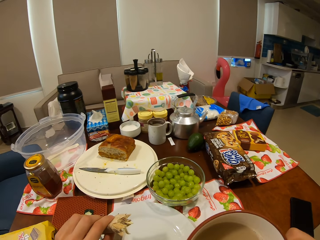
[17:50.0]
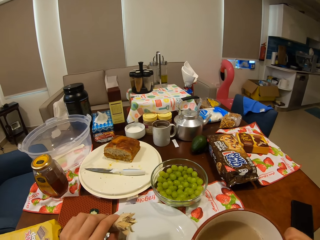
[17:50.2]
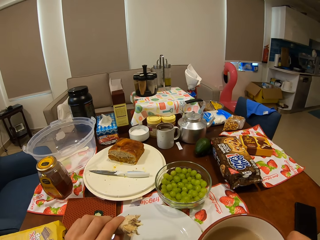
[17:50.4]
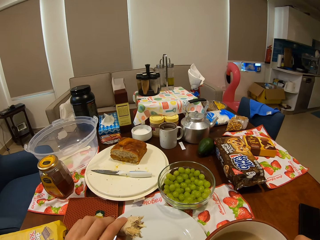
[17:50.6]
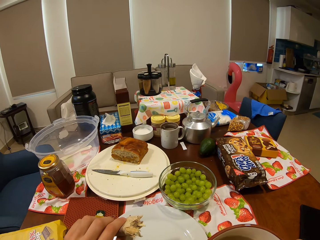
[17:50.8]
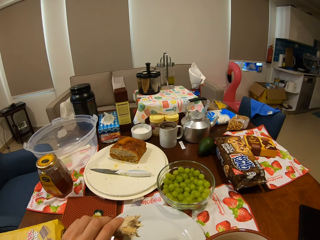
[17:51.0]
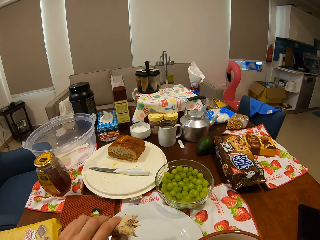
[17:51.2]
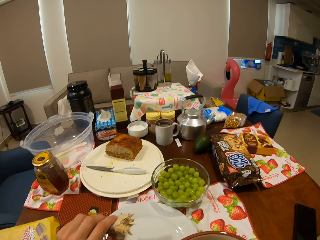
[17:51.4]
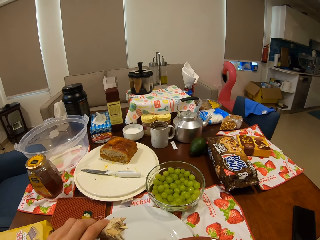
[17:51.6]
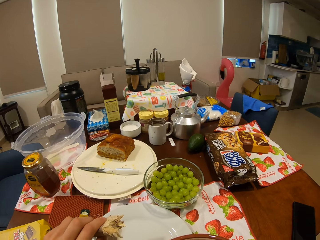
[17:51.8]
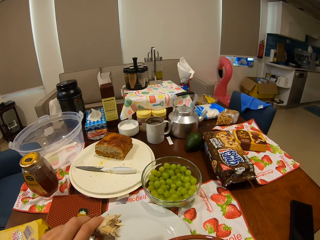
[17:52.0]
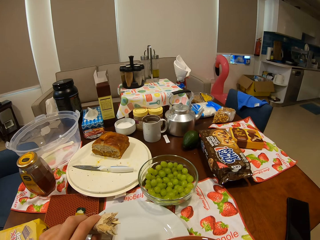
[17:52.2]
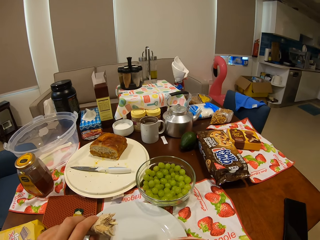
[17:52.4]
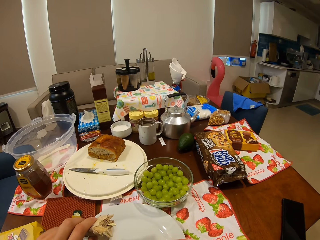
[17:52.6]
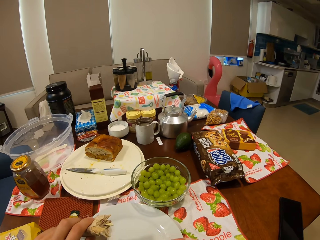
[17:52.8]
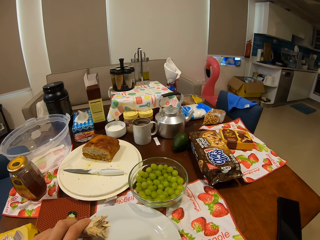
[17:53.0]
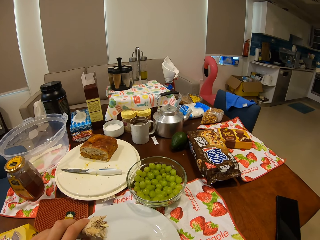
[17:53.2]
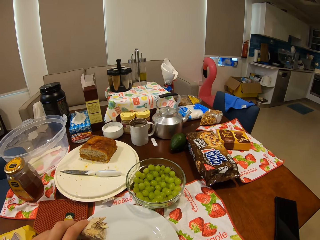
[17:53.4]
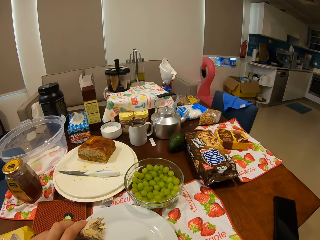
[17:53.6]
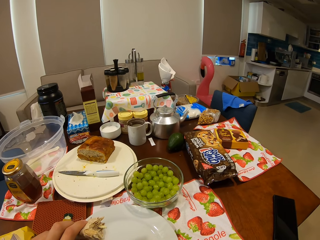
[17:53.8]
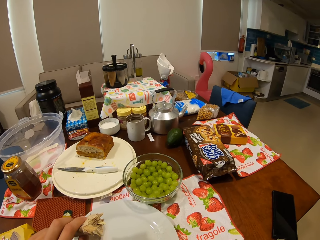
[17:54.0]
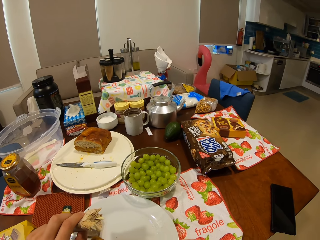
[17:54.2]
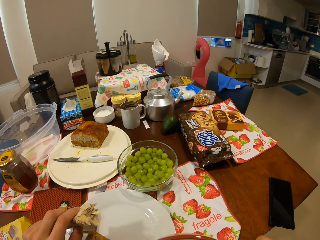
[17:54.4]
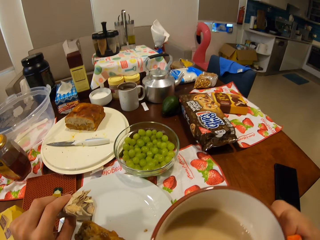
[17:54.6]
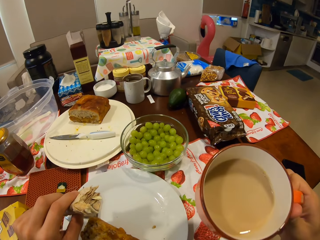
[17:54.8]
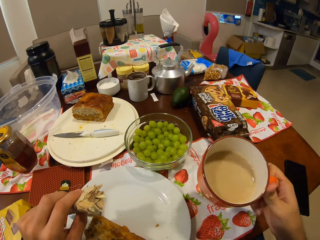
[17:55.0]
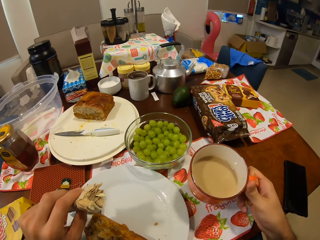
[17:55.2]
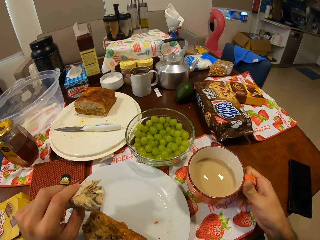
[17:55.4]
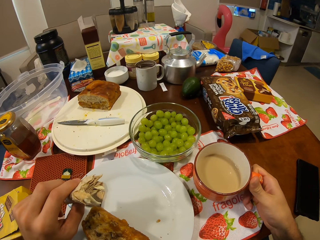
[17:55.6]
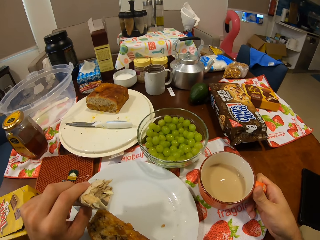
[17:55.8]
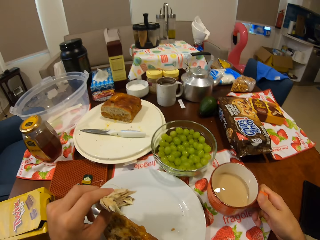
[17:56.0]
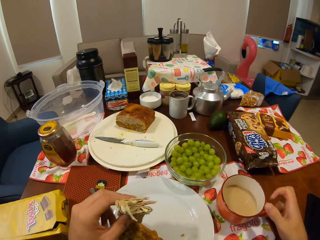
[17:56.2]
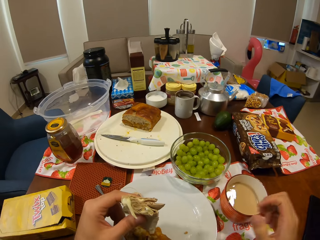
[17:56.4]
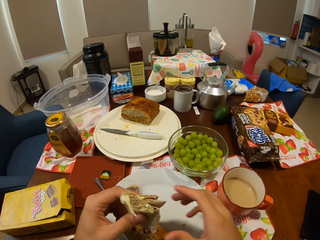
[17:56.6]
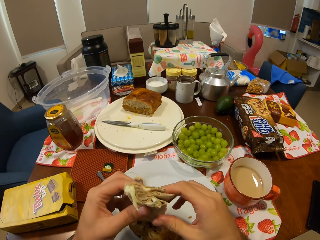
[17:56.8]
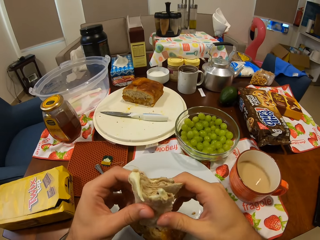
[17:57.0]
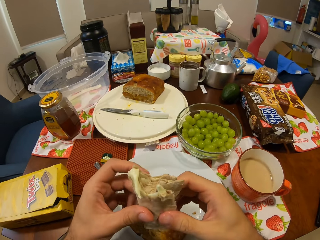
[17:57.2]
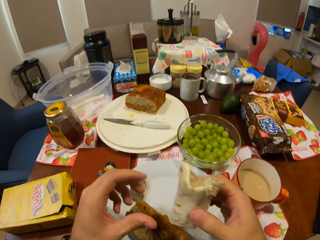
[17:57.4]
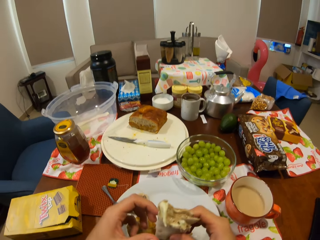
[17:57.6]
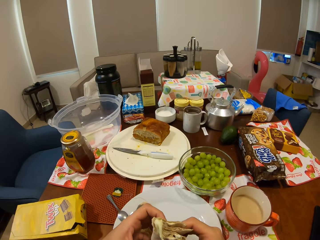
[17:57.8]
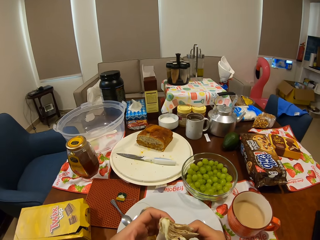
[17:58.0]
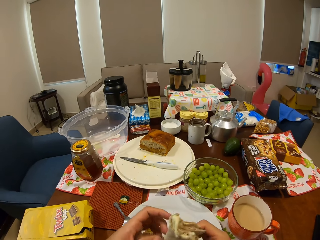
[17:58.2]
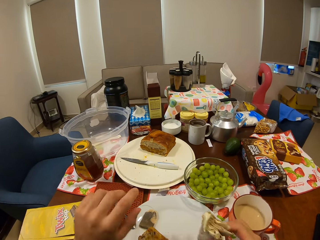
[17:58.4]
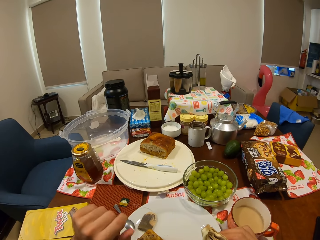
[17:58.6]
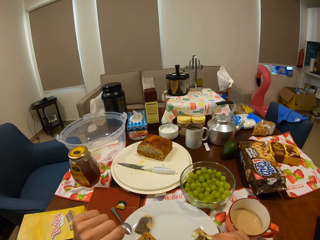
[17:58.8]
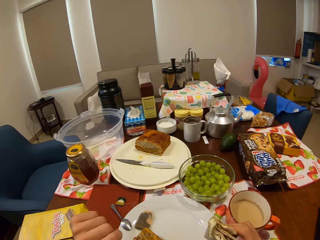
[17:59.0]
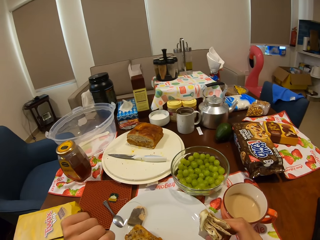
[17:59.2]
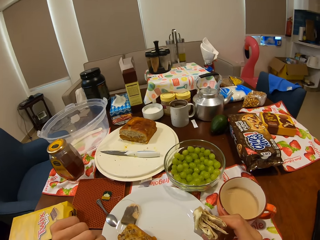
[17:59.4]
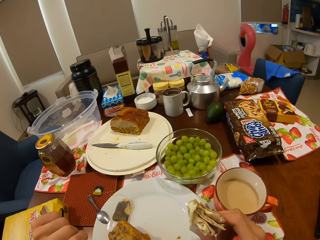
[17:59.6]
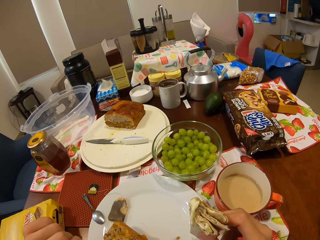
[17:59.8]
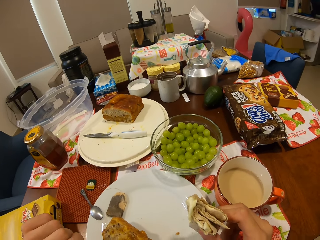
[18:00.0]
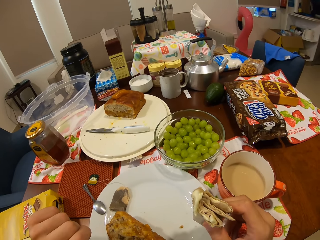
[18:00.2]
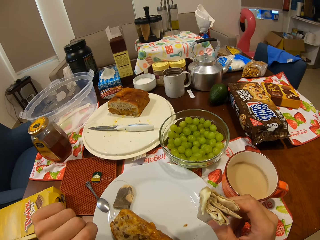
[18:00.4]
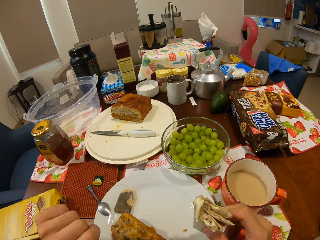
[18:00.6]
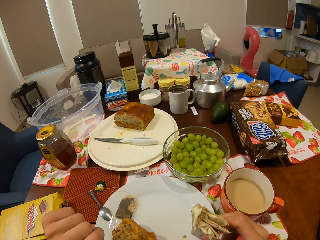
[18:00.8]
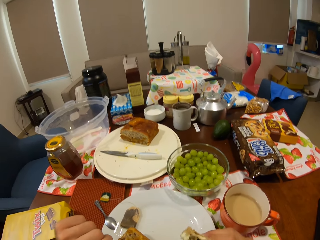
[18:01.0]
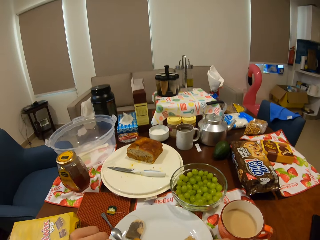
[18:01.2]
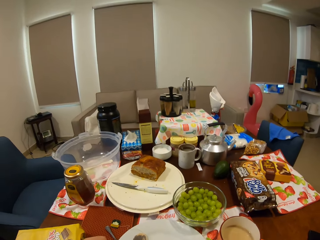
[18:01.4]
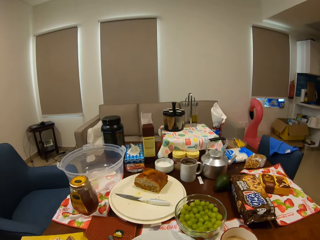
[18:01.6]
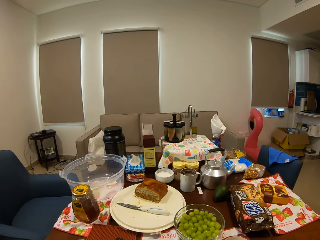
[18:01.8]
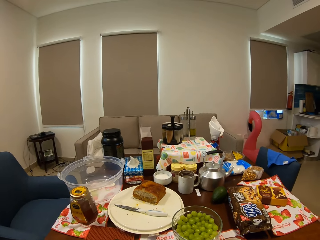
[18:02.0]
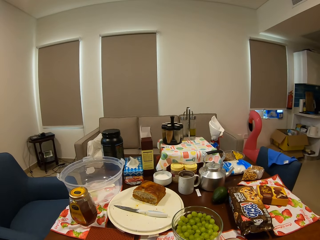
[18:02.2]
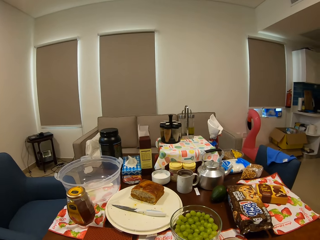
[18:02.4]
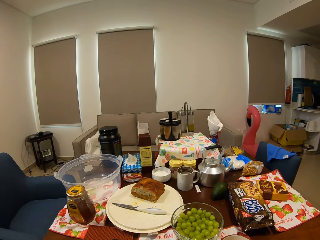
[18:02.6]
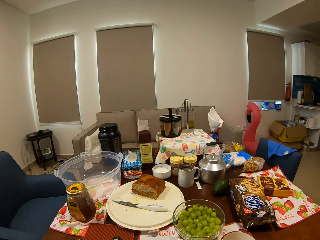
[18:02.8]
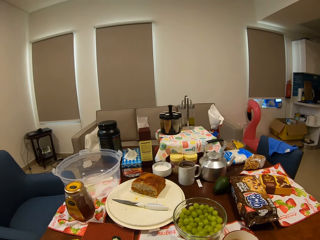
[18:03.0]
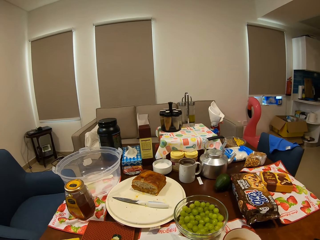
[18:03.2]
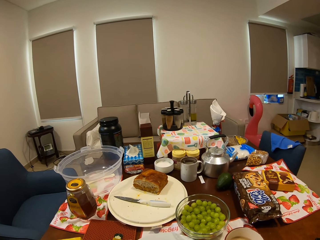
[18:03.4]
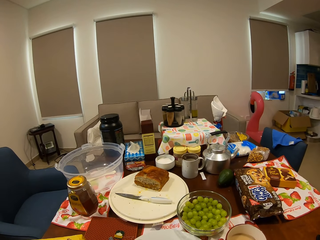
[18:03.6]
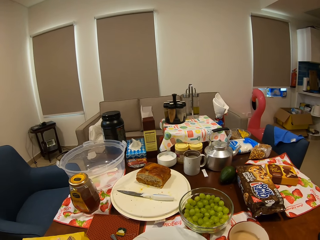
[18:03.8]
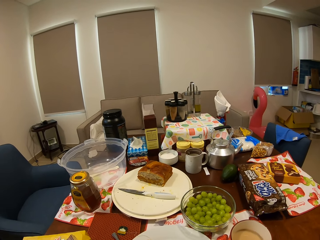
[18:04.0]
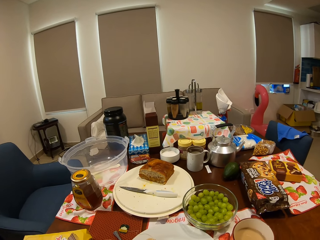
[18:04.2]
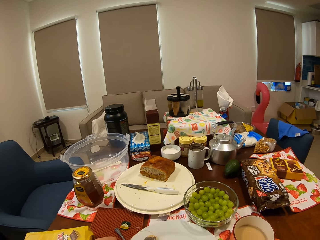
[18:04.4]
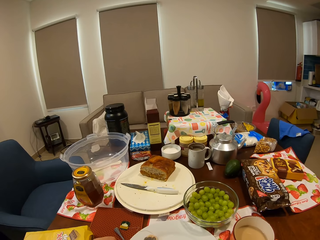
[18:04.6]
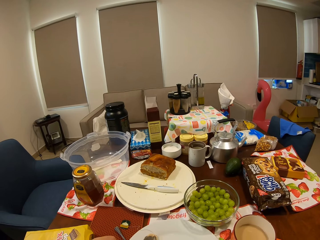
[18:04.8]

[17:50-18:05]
The camera wearer places the cup of tea in his right hand on the dining table. He passes the flatbread roll in his left hand to his right hand. He stares at the snack on the hands. He stares around the house. He eats food on the dining table.

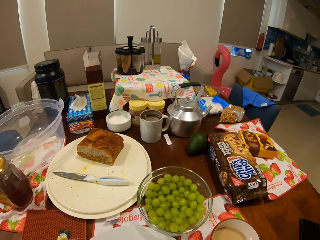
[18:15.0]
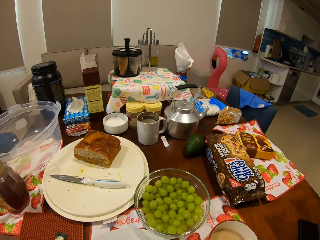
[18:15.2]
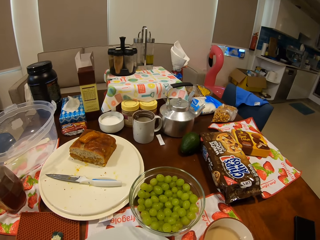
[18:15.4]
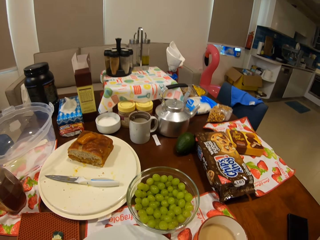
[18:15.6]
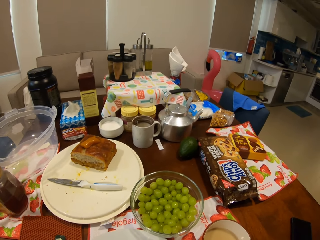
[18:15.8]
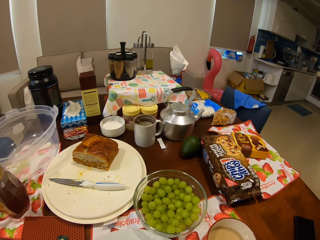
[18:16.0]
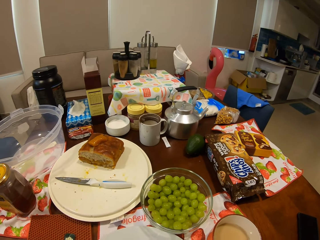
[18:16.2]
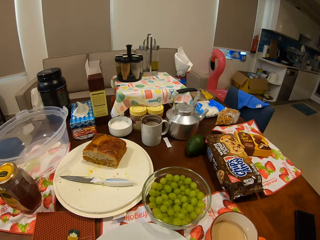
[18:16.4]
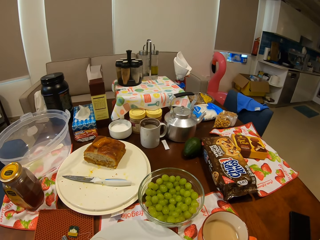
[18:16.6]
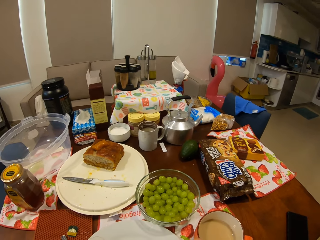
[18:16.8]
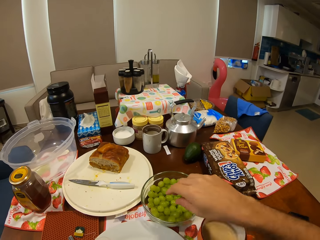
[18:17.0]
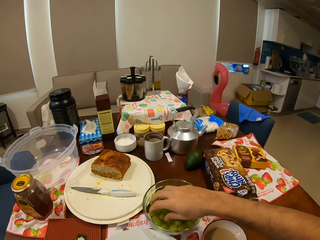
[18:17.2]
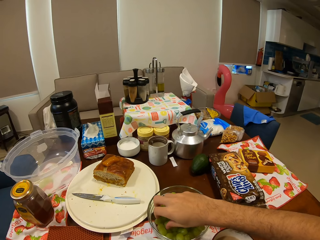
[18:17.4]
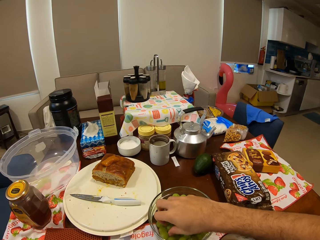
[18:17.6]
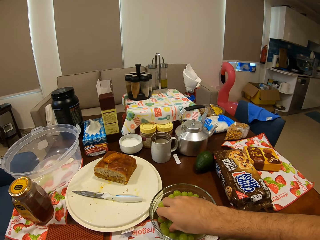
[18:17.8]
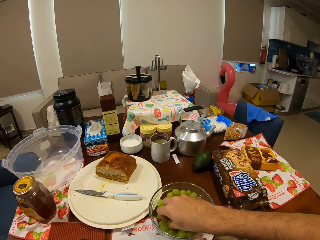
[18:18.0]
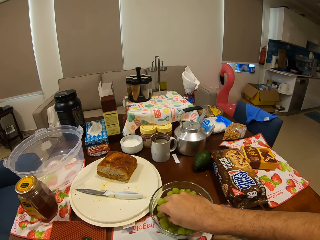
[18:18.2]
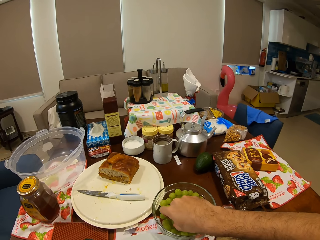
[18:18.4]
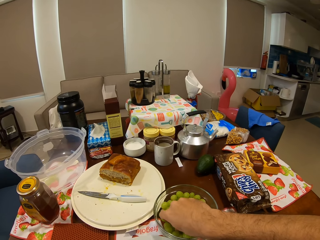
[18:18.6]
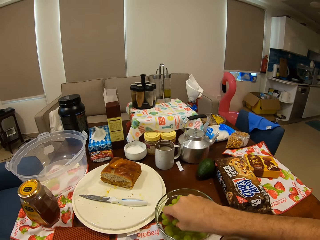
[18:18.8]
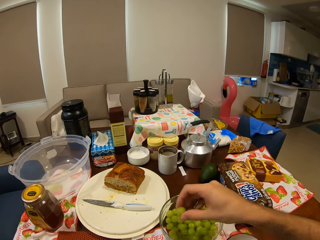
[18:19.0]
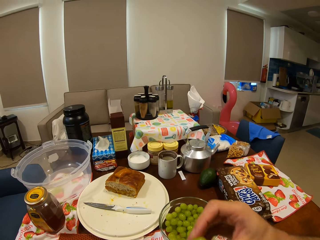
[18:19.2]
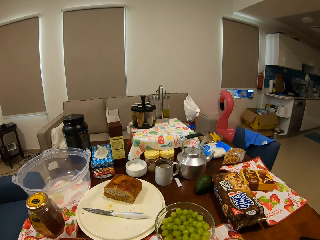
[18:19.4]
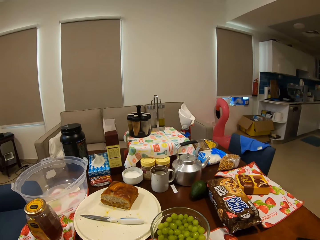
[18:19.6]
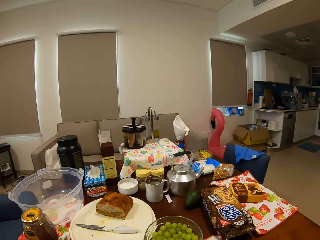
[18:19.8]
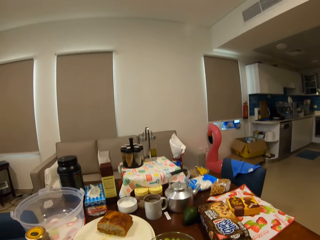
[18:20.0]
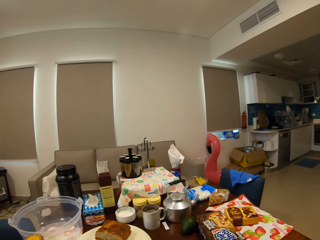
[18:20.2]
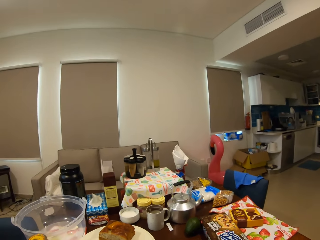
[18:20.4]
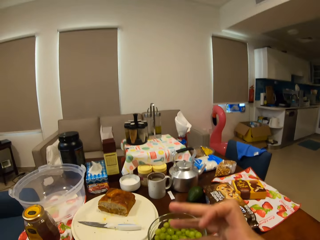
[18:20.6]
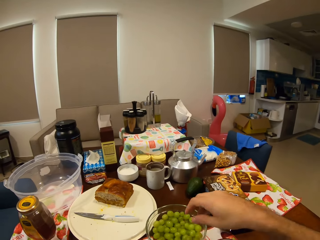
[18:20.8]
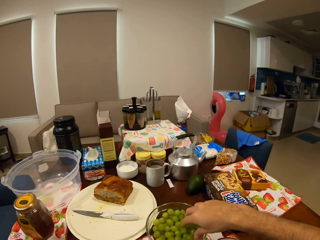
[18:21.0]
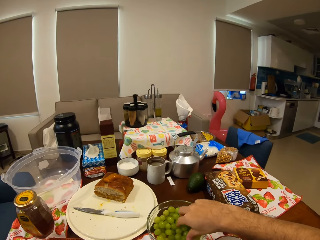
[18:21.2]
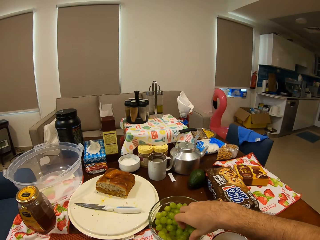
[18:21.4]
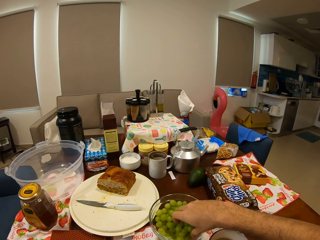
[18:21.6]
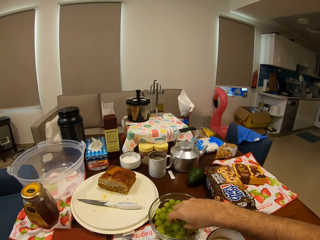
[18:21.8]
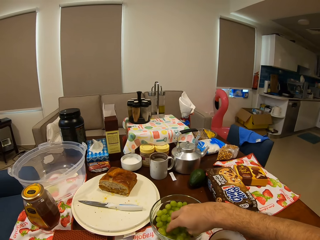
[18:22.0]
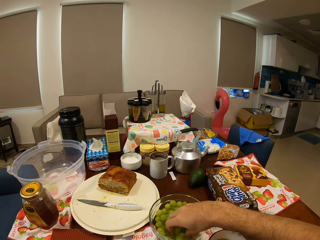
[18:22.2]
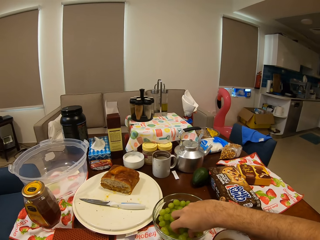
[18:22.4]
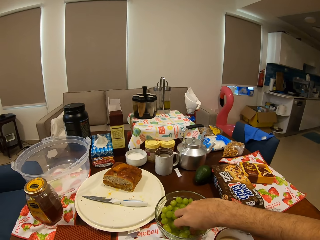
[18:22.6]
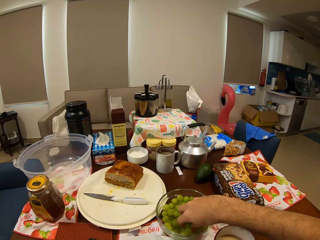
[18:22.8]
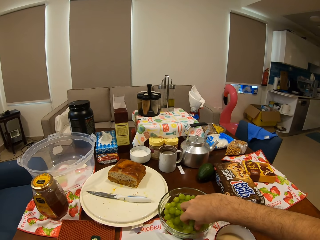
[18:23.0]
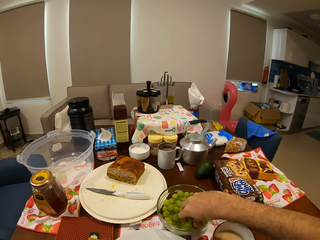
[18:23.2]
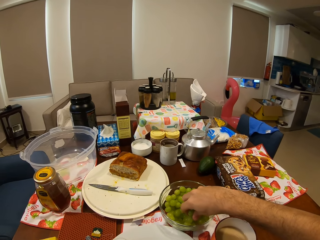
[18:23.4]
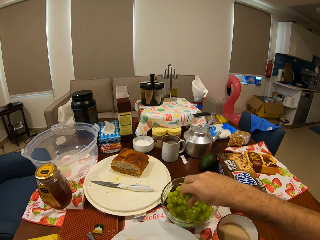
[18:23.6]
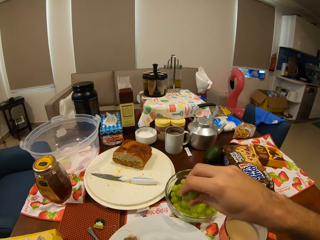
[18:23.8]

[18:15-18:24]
The camera wearer picks up grapes or green fruits from a bowl of grapes with his right hand. He stares around the house. He picks the green fruits from the bowl.
